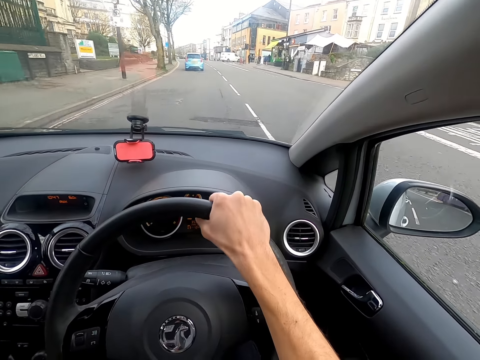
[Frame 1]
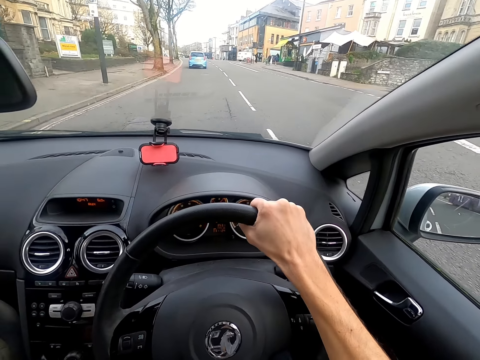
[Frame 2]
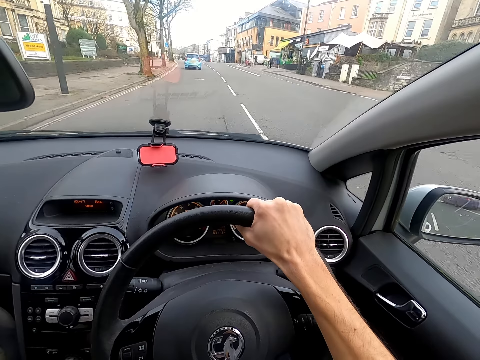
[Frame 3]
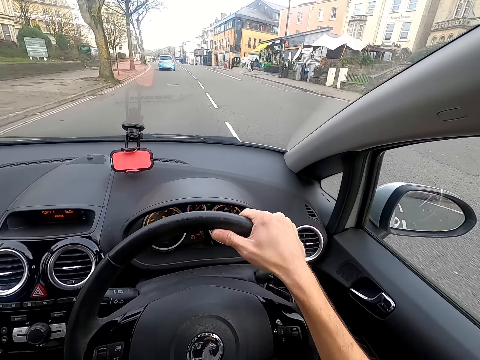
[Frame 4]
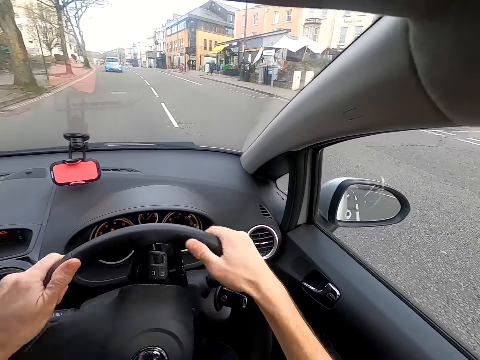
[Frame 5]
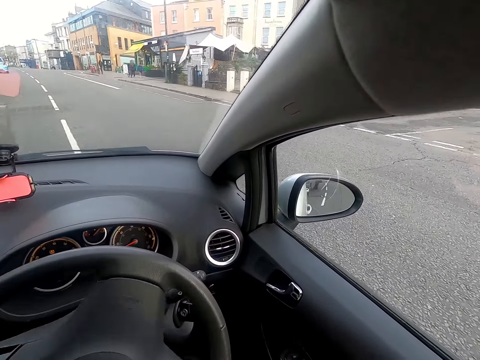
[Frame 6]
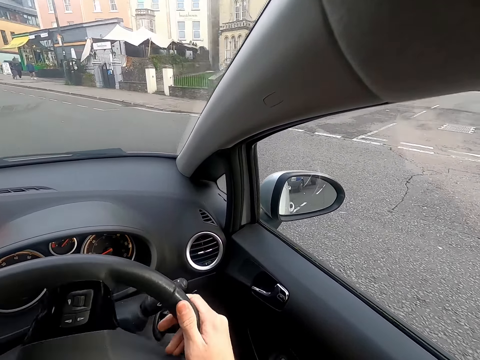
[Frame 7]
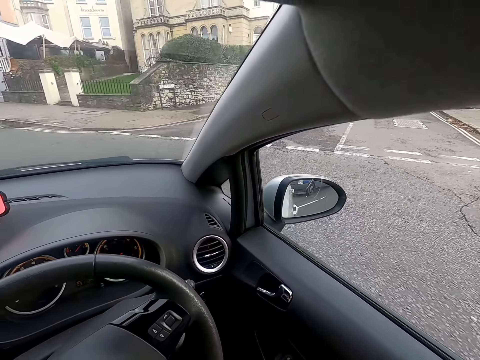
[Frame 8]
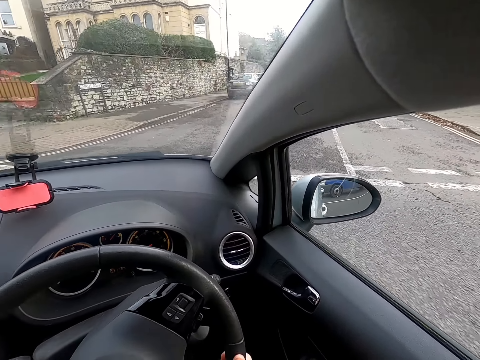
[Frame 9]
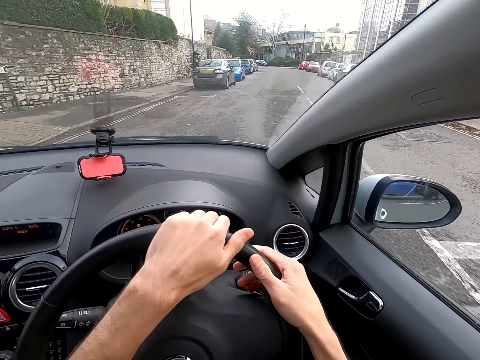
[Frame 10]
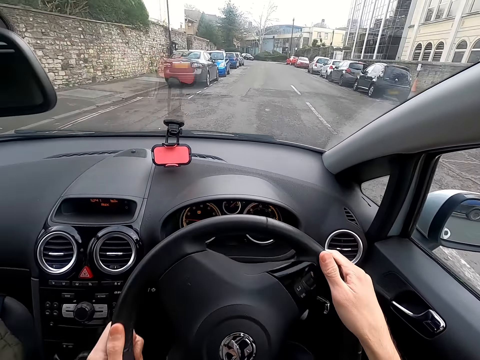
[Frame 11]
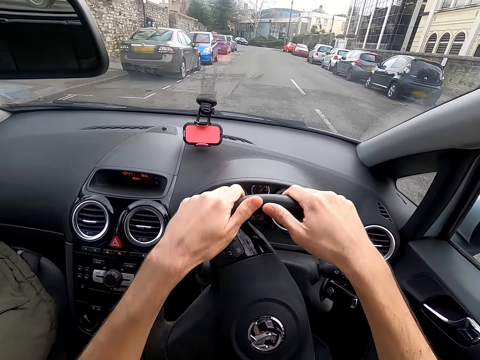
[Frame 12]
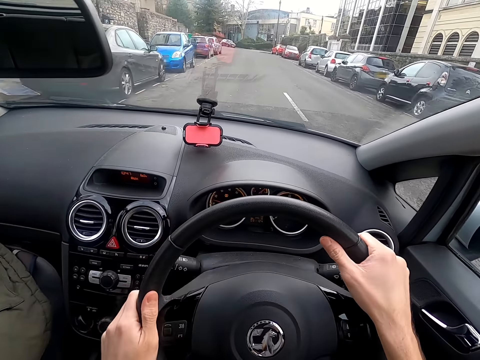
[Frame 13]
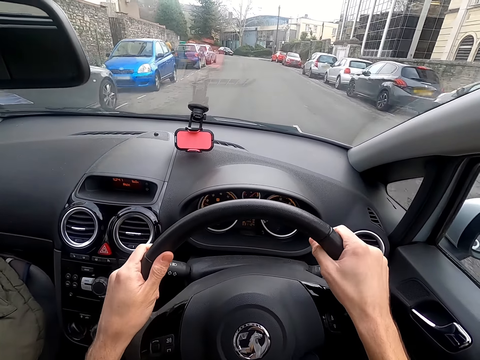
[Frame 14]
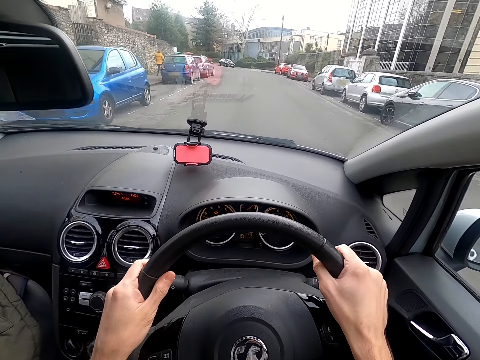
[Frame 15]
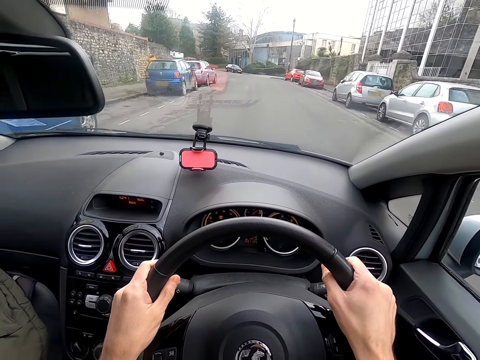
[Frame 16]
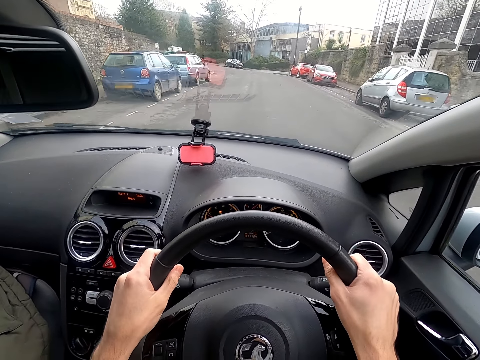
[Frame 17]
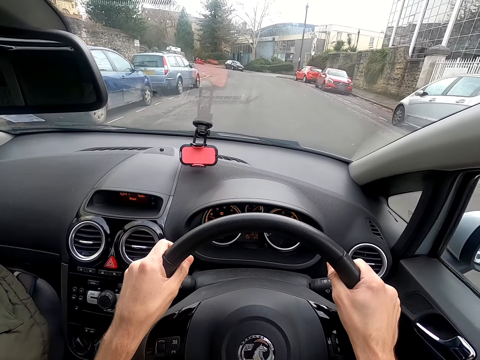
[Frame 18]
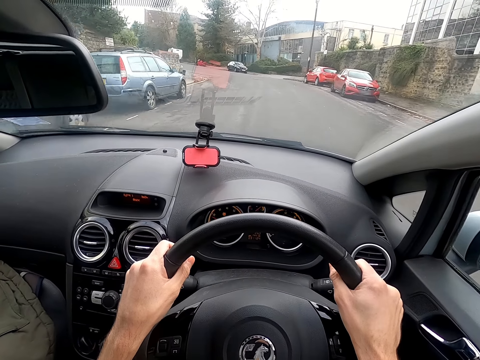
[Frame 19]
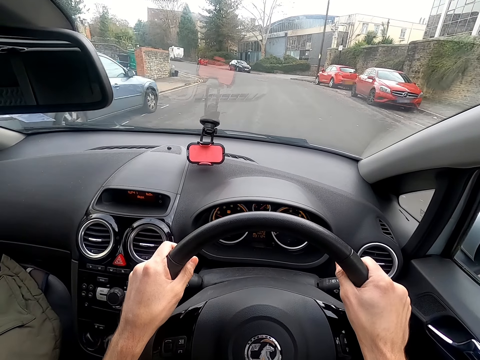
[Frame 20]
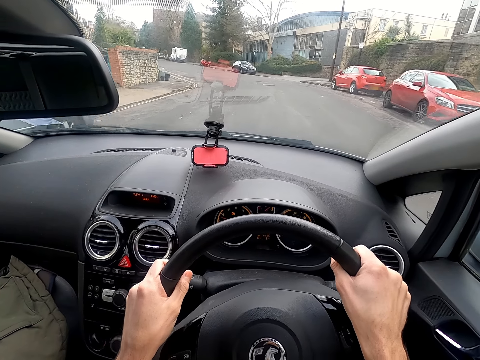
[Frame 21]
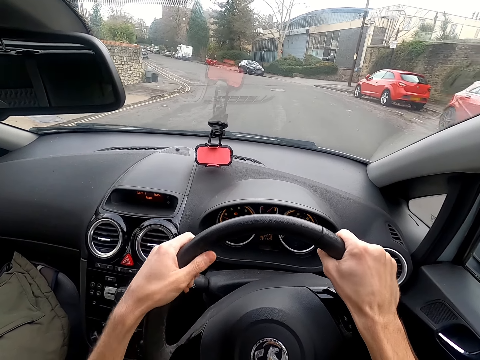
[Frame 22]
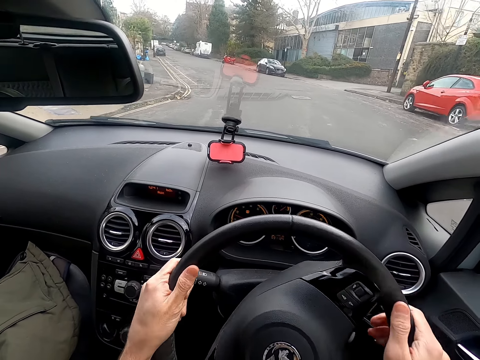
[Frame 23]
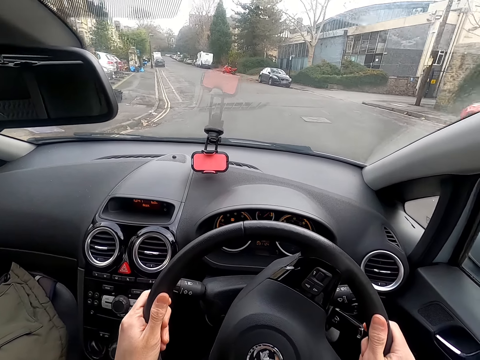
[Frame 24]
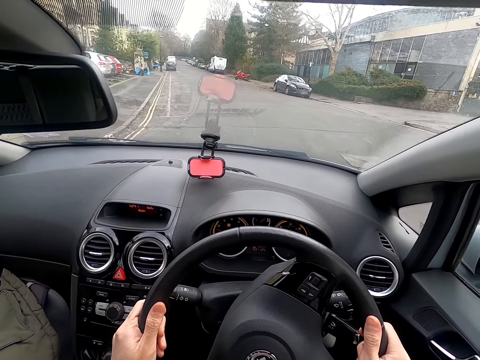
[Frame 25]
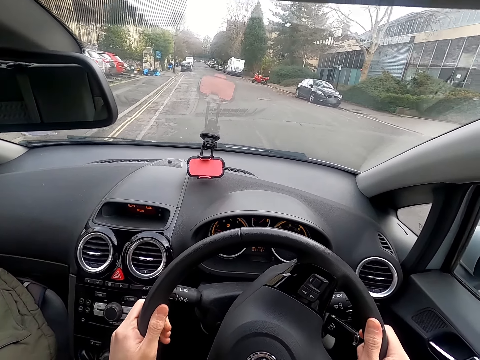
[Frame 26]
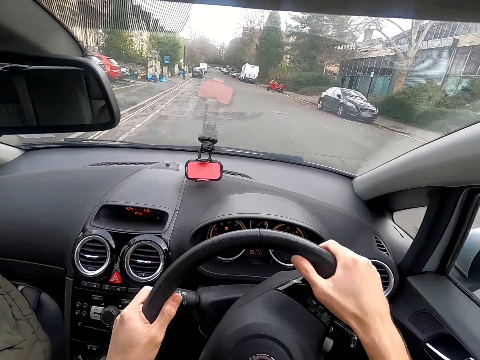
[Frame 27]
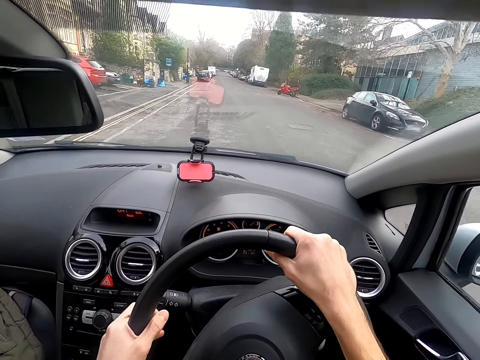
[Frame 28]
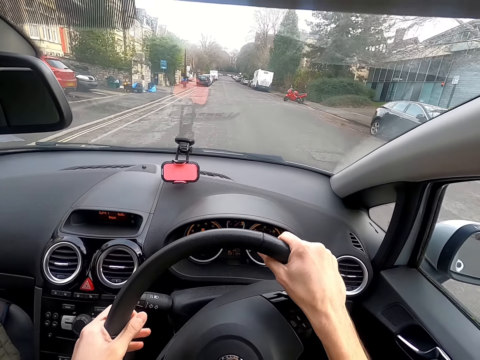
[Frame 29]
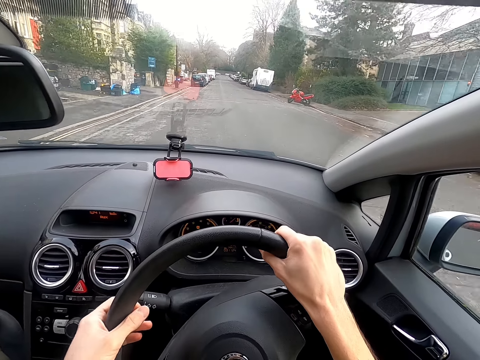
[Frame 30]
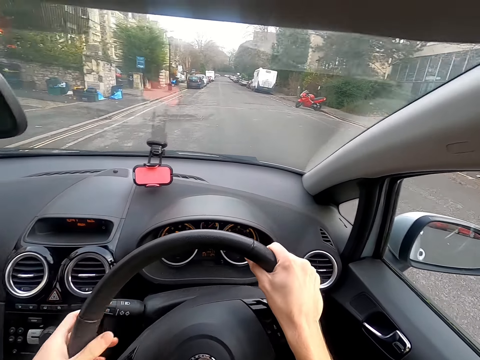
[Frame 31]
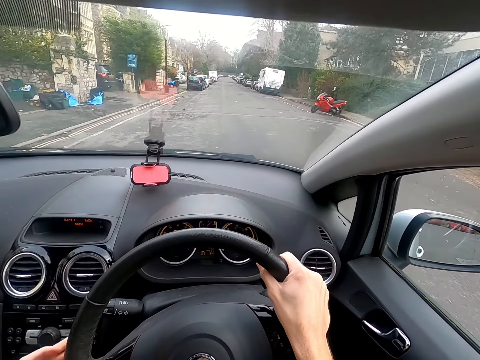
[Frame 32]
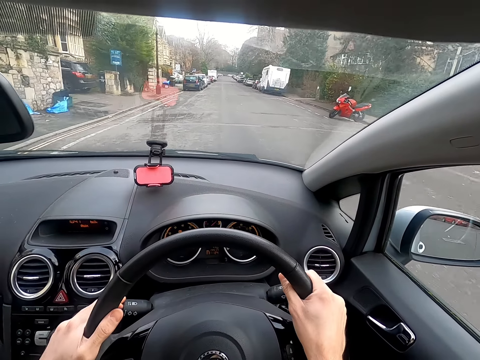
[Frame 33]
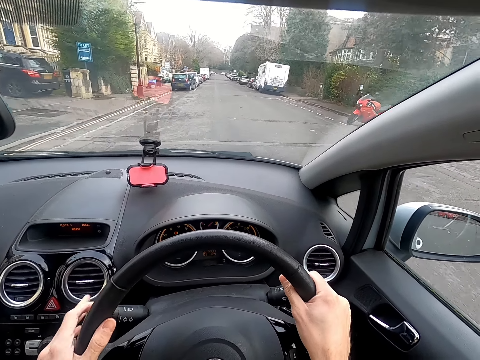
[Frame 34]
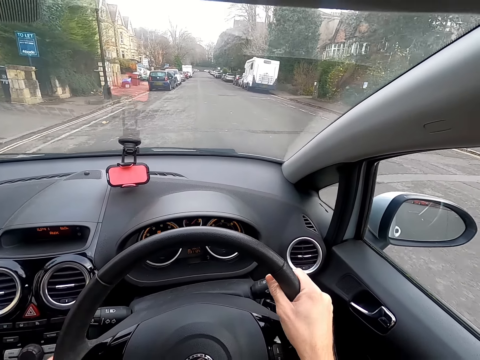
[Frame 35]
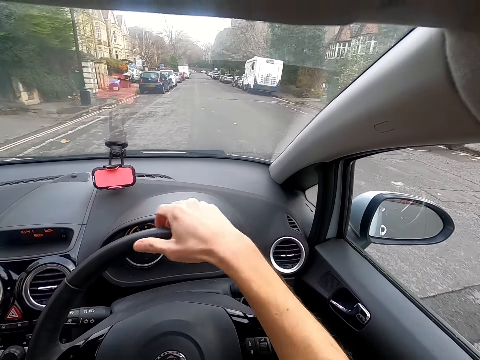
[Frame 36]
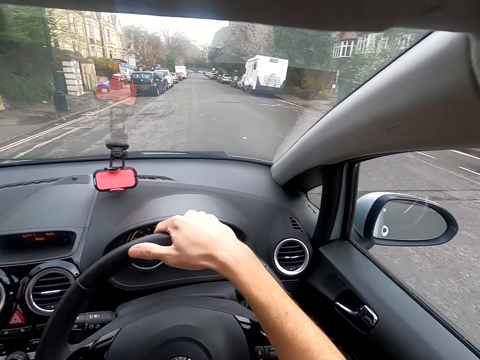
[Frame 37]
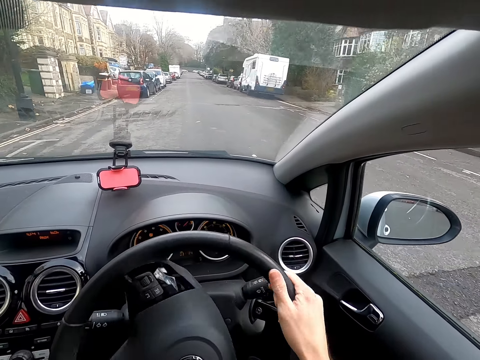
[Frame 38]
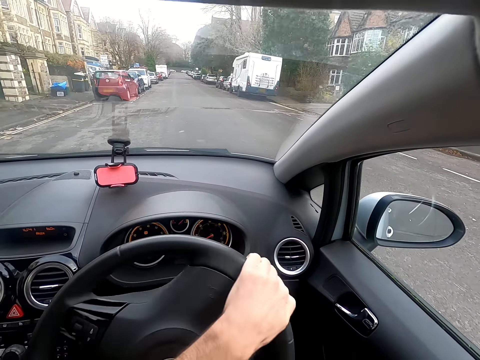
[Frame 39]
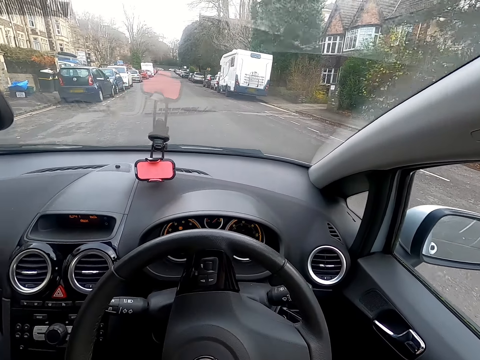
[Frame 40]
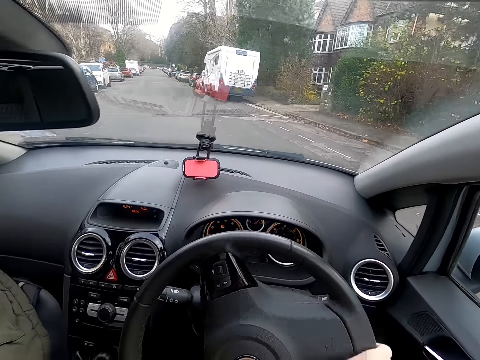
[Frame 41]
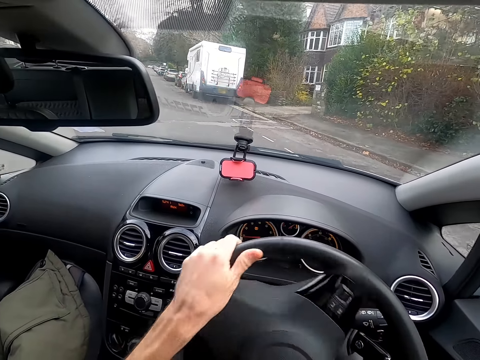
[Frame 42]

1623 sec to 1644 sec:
The camera wearer turns the steering wheel of the car with both hands. She makes a right turn. She taps an indicator stalk with her left hand. She taps the indicator stalk again.

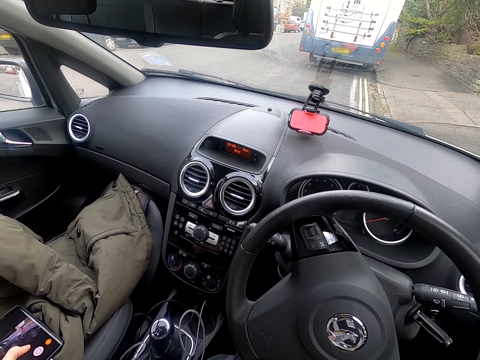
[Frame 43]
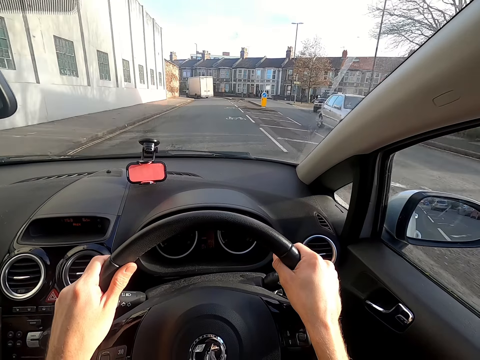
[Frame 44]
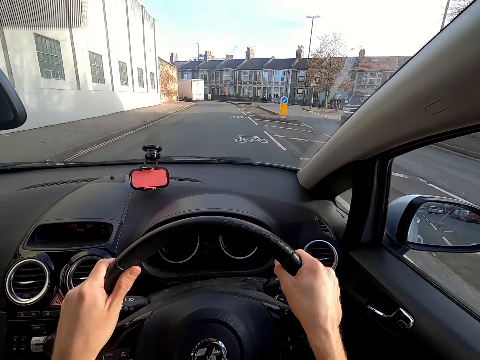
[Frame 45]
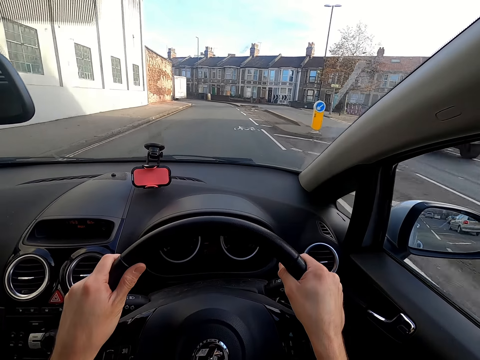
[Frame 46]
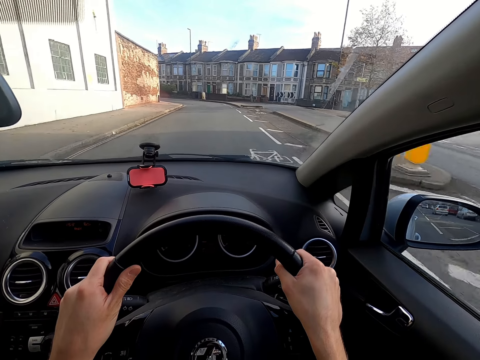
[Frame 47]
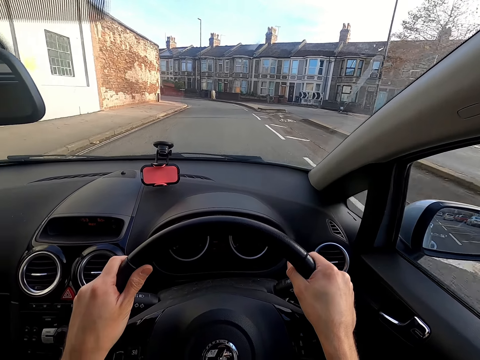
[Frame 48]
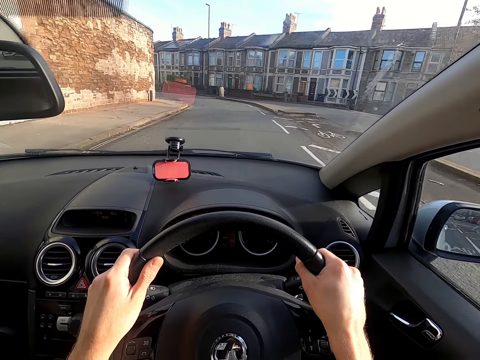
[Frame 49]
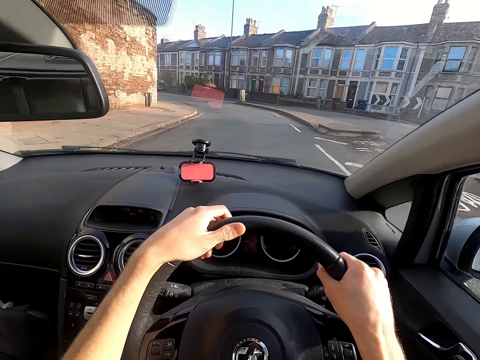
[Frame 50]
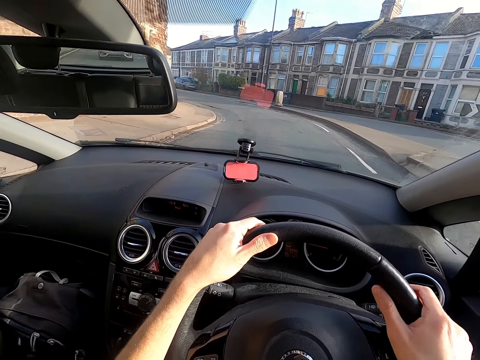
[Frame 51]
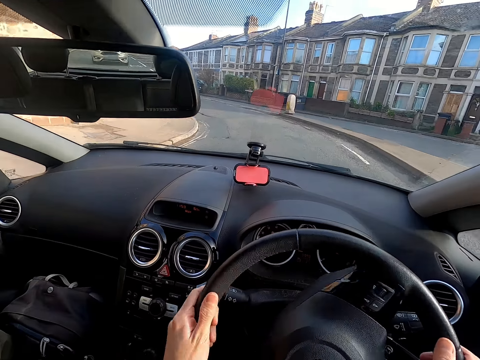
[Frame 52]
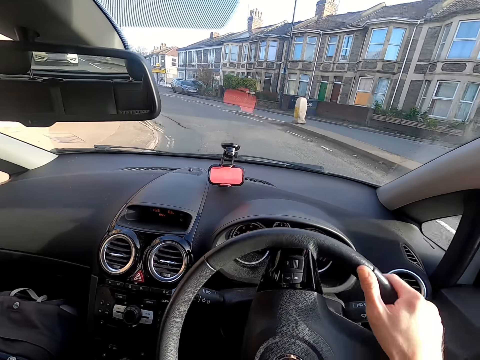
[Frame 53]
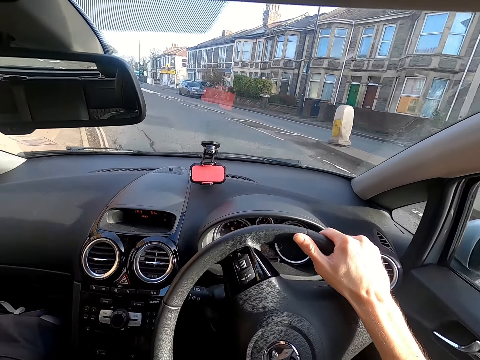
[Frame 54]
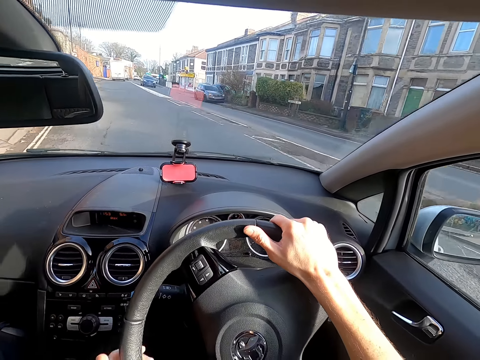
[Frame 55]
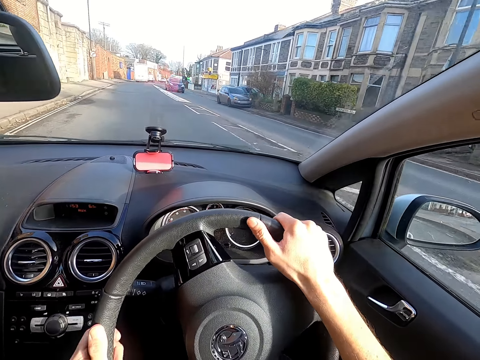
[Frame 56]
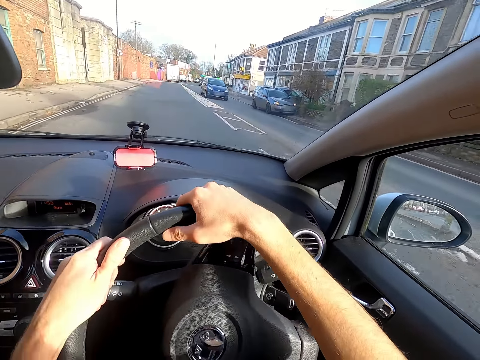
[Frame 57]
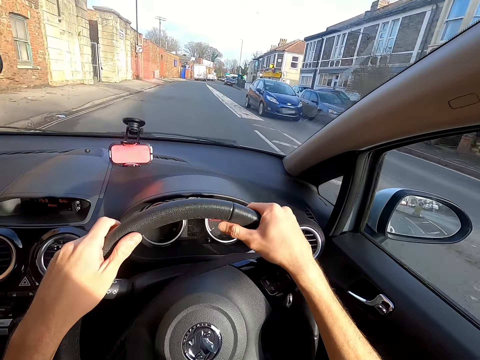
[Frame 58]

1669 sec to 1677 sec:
The camera wearer drives the car with both hands. They drive past a silver car. They drive past a black pickup truck.
